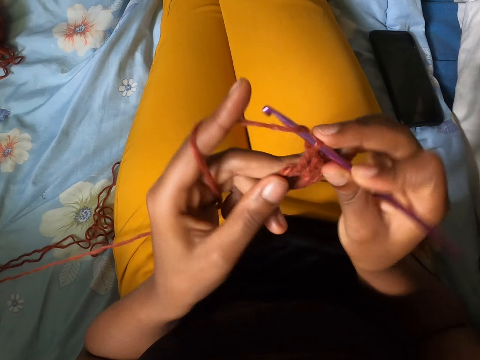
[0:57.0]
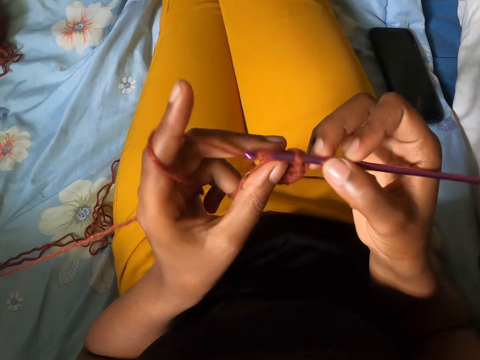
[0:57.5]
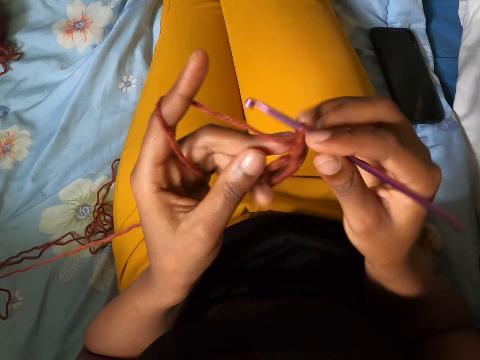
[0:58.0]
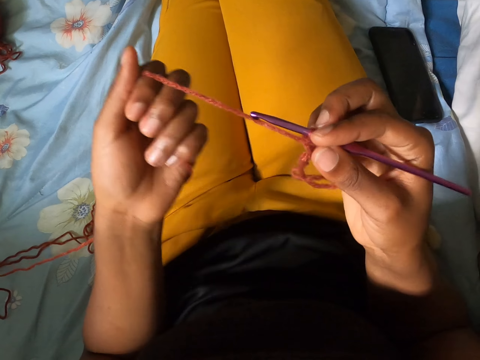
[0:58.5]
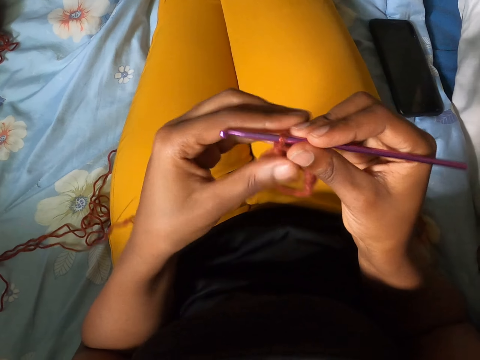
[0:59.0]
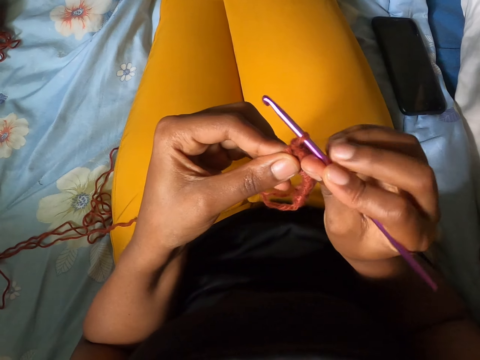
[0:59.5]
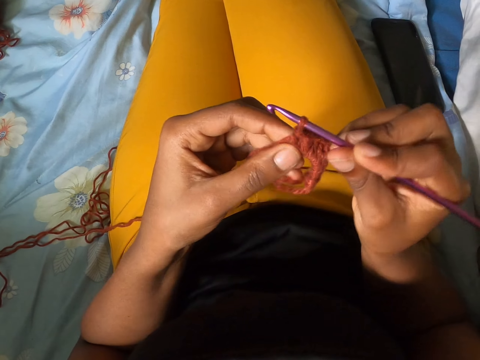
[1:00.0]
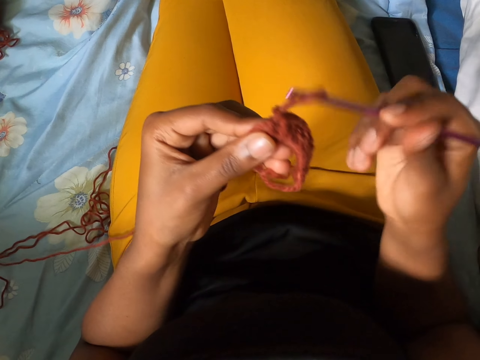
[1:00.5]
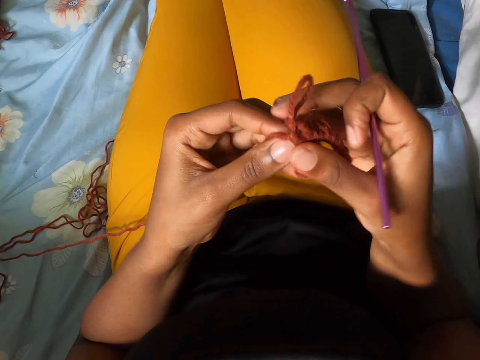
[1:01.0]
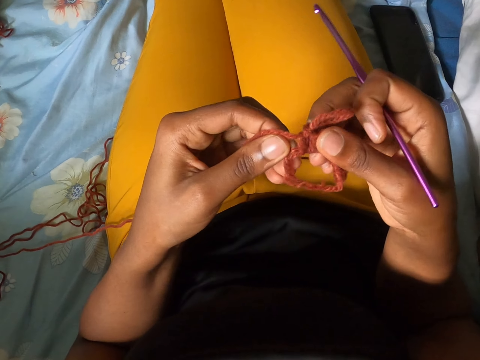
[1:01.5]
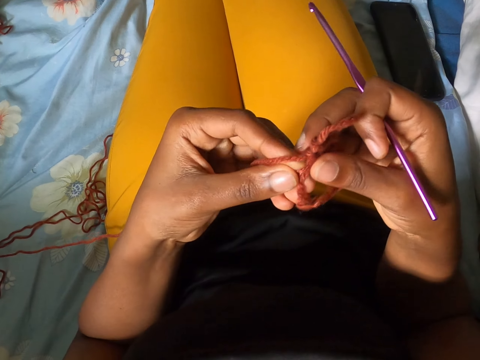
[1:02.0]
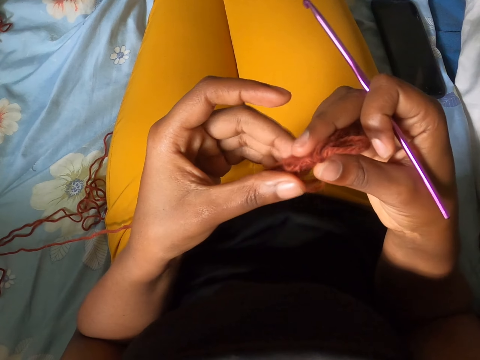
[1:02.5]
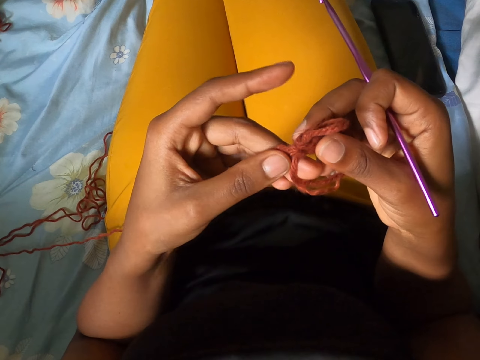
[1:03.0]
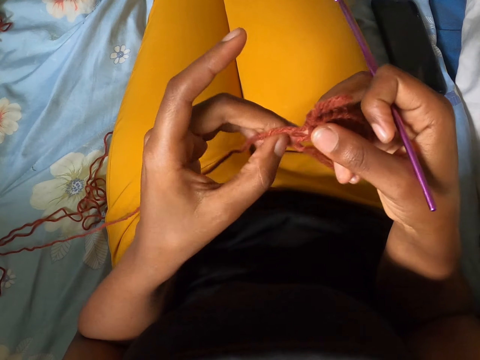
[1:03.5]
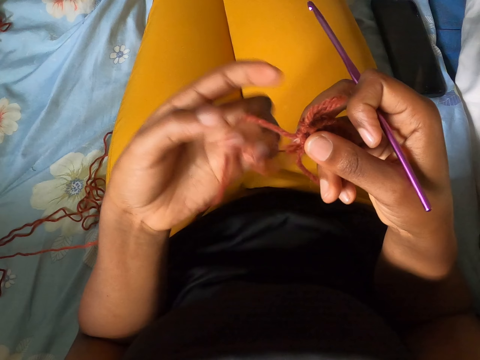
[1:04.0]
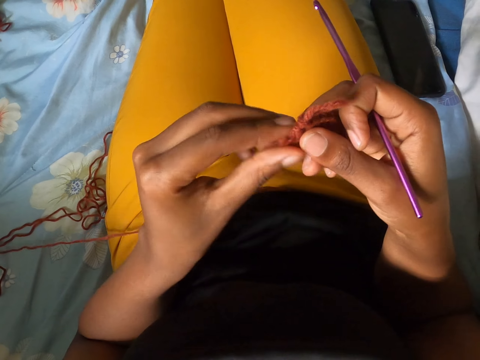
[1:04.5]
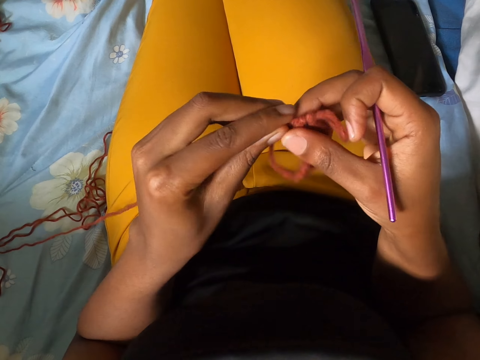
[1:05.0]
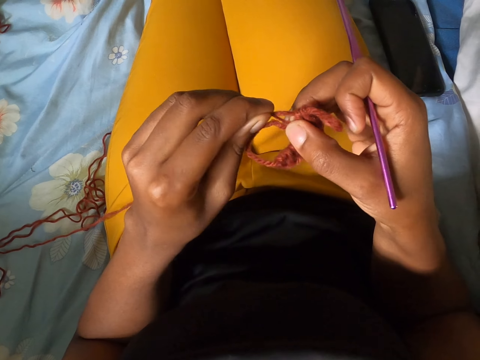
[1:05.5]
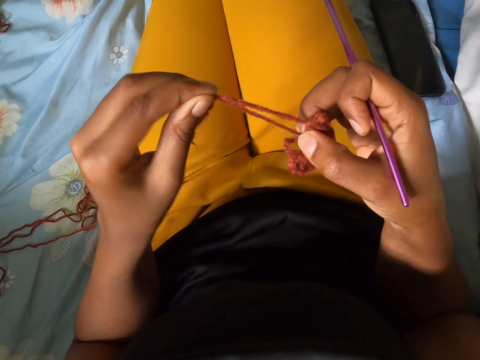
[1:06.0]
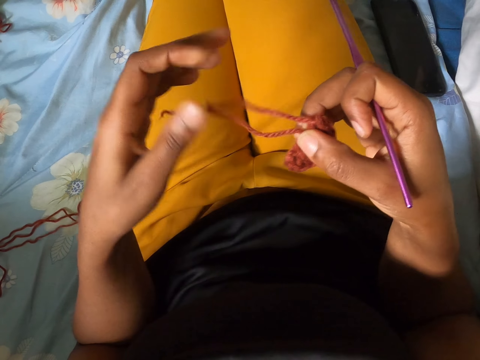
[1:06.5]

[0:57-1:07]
The camera wearer pulls the yarn of wool in her left hand. She removes the crochet hook in her right hand from a loop. She tightens the loop of a crocheted piece with both hands.

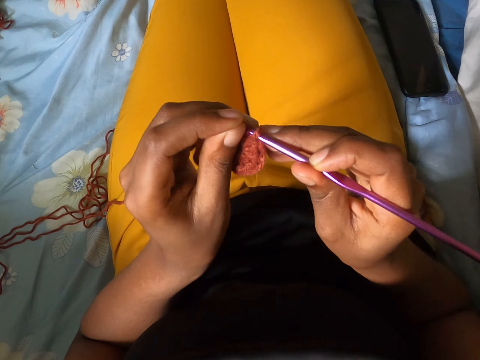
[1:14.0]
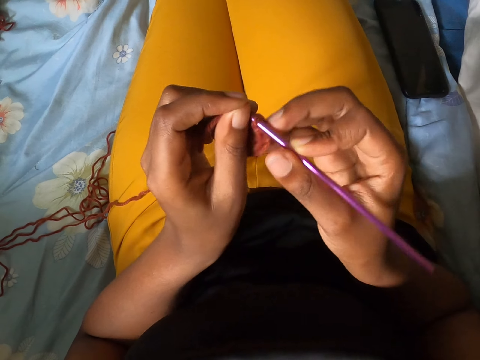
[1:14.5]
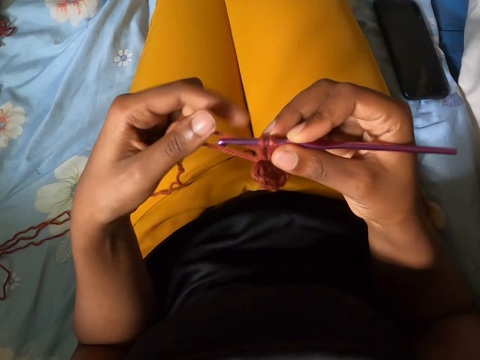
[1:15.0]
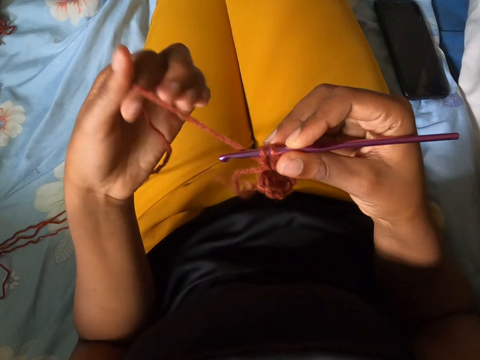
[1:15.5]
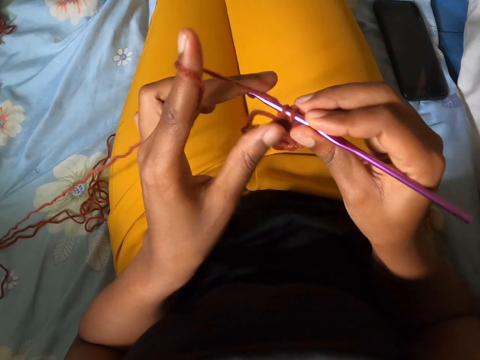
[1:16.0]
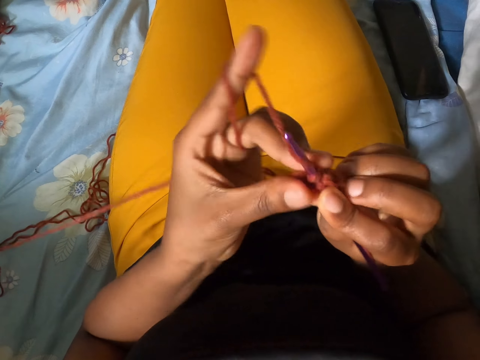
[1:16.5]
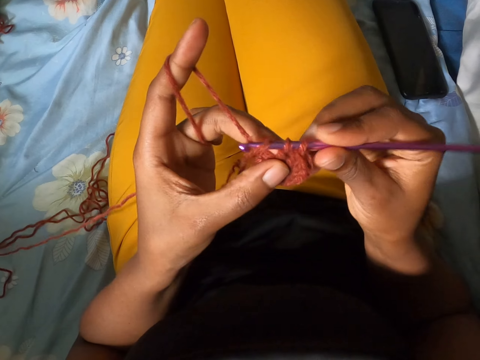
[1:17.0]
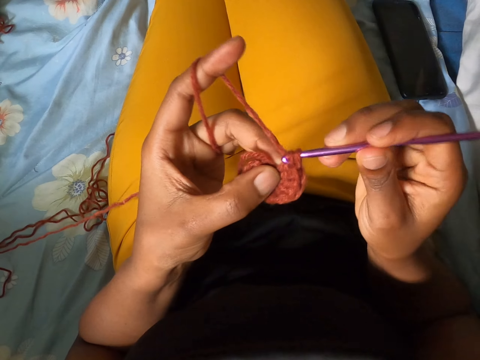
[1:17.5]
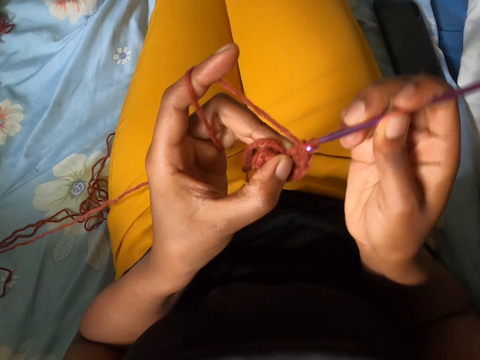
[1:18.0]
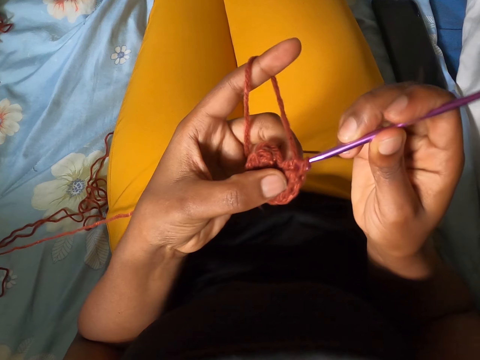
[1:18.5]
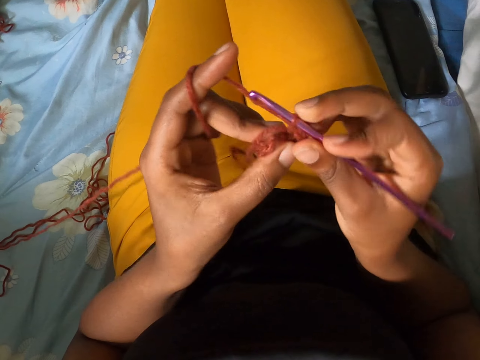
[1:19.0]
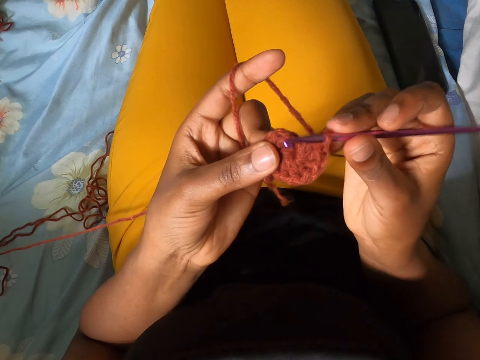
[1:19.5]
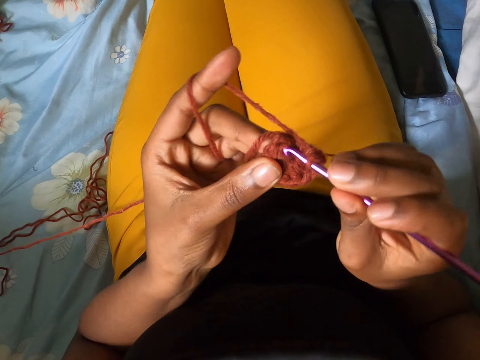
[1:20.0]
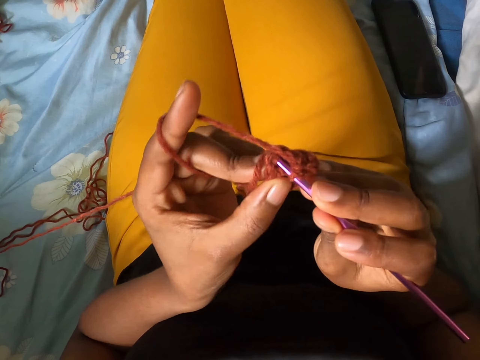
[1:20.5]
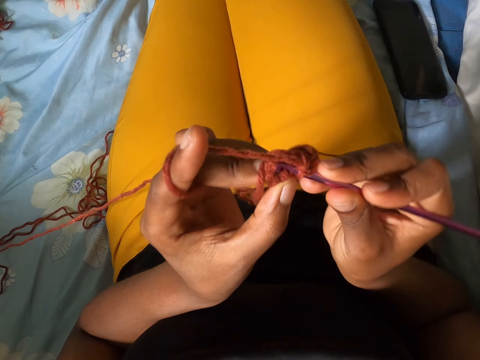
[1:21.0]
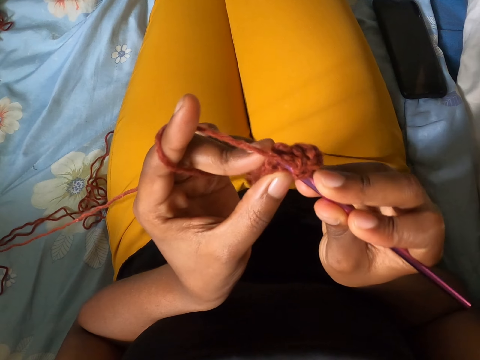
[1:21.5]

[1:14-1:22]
The camera wearer twists the yarn of wool round her left index finger. She crochets with the crochet hook in her right hand and holds the crocheted piece in her left hand.

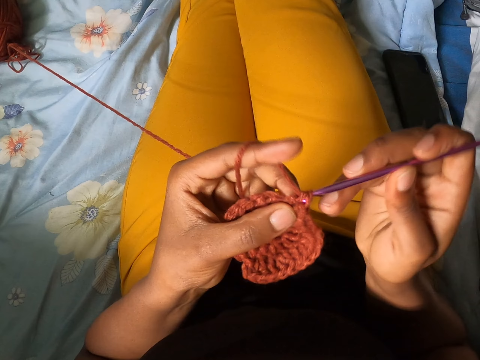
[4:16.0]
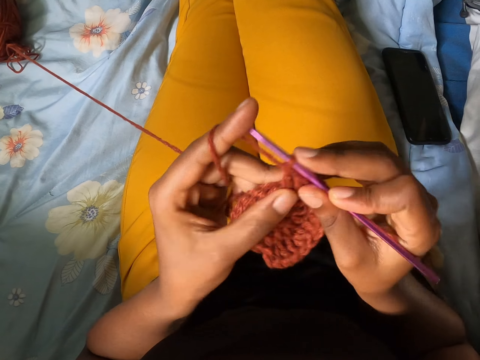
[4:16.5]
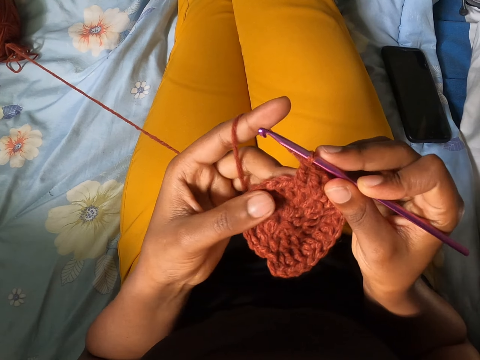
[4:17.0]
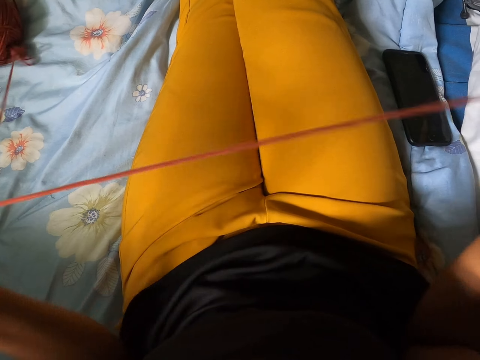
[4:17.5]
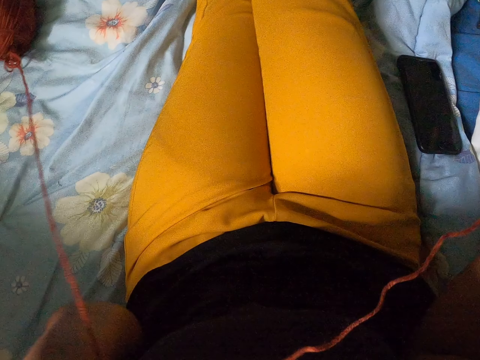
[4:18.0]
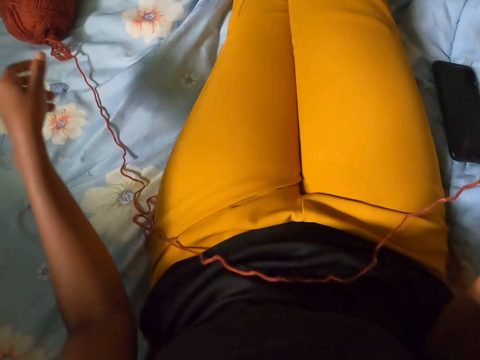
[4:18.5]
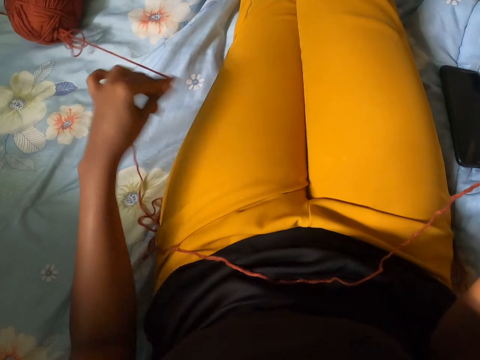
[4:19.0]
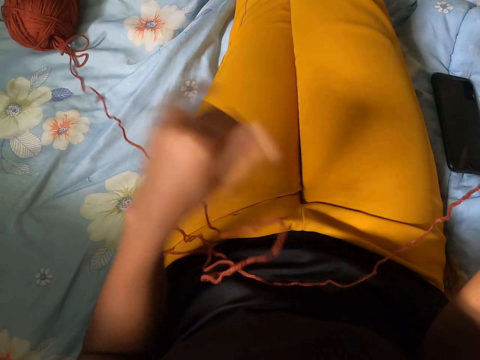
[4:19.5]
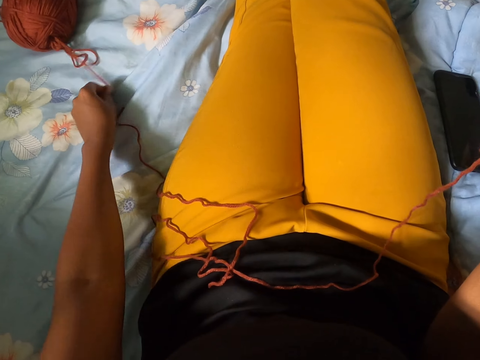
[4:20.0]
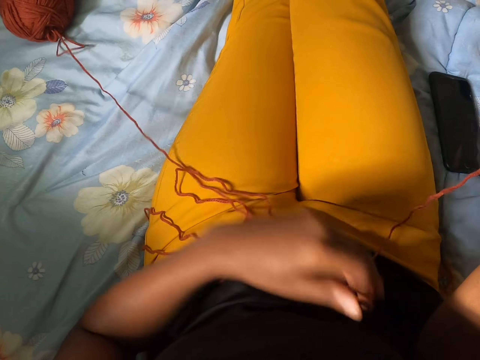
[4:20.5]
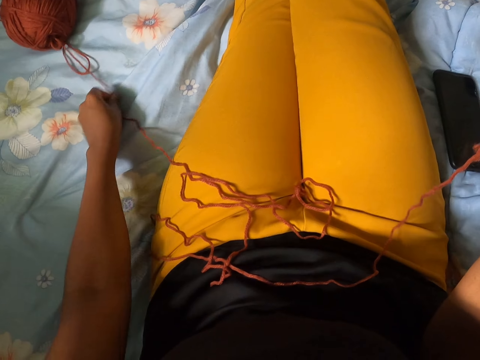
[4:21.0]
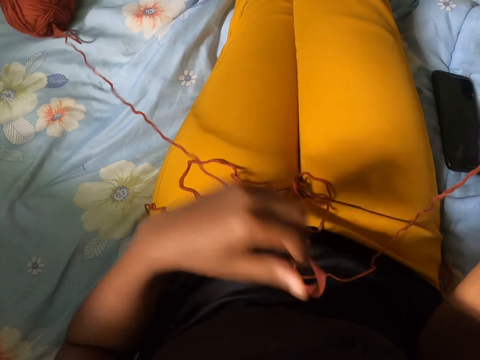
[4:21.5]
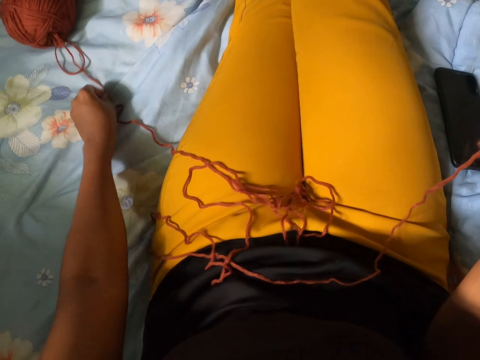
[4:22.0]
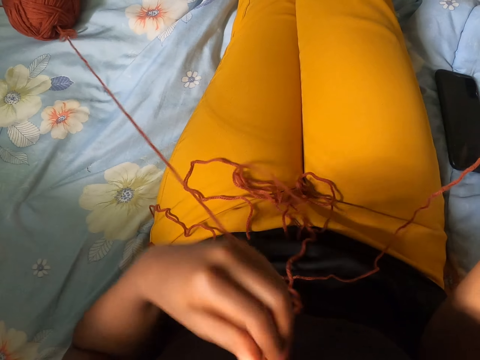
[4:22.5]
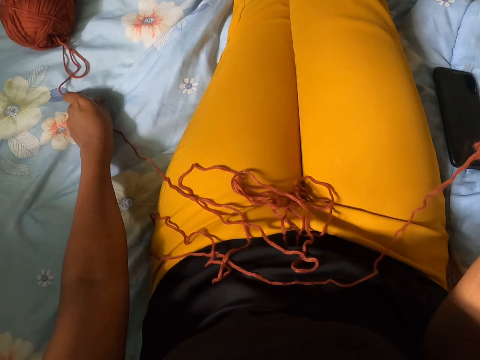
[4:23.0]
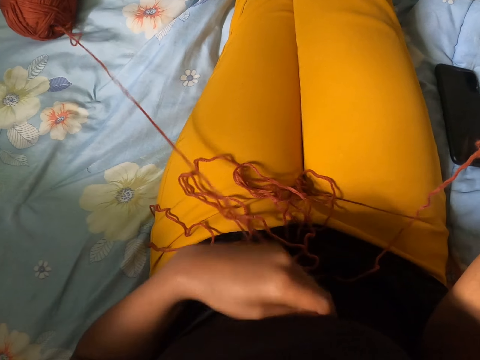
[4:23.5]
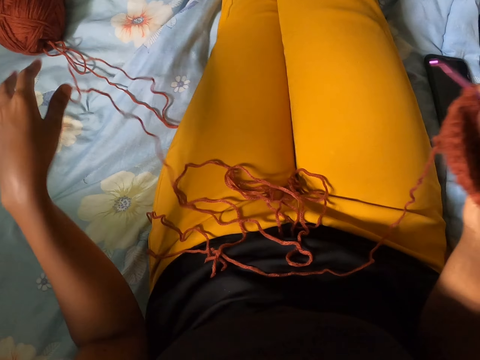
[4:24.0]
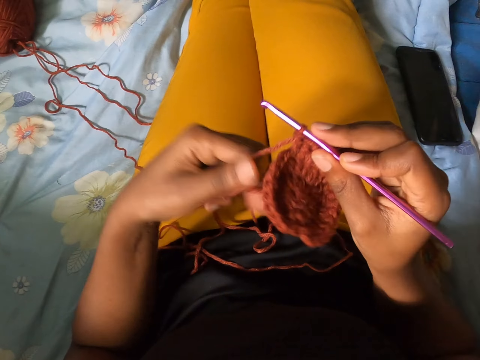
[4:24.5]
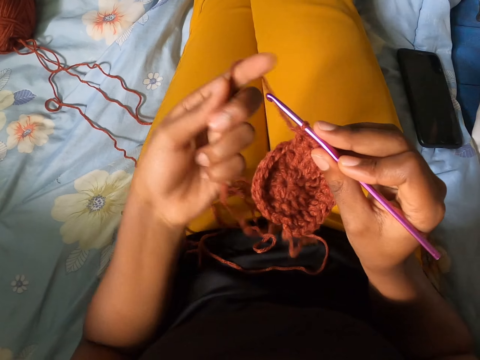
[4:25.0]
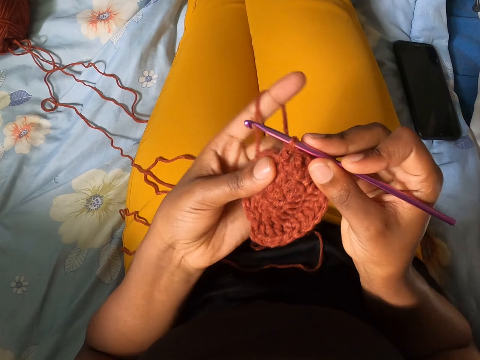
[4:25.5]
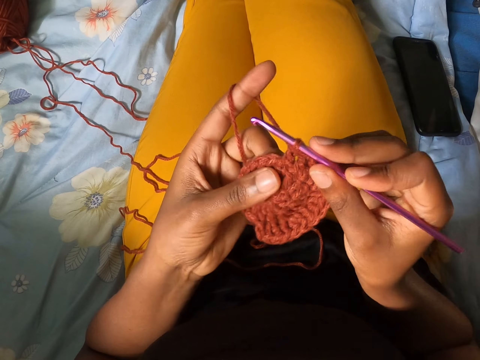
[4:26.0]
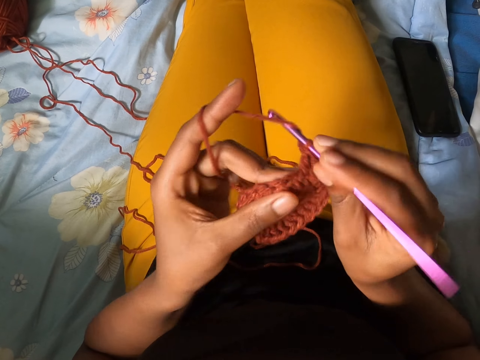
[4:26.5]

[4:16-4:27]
The camera wearer pulls the yarn of wool or knitting rope free from a ball of yarn on the bed with her left hand. She straightens the knitting rope. She twists the yarn of wool round her left index finger. She crochets a cloth with the crochet hook in her right hand and the yarn of wool in her left hand.
